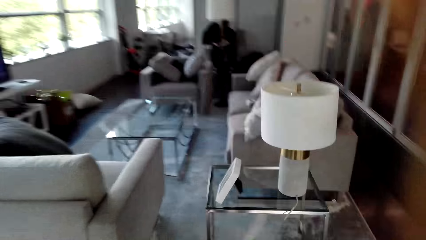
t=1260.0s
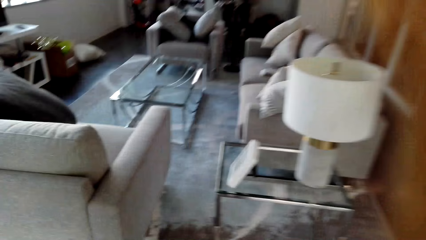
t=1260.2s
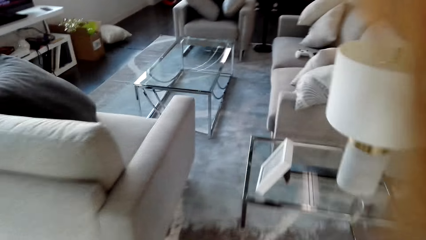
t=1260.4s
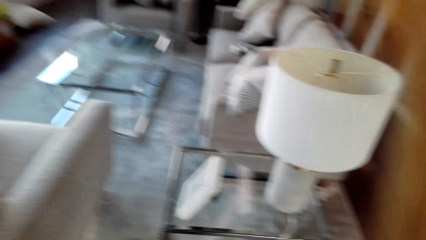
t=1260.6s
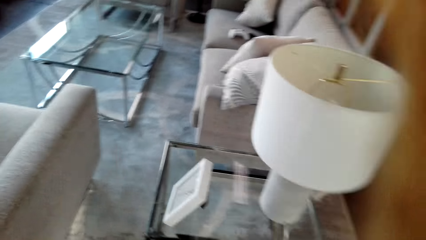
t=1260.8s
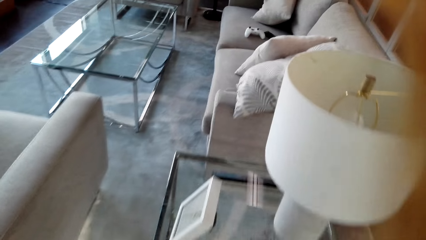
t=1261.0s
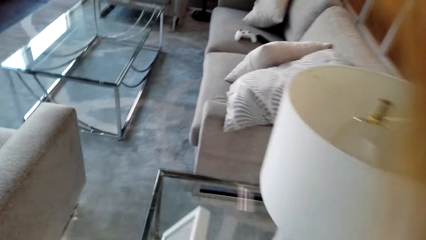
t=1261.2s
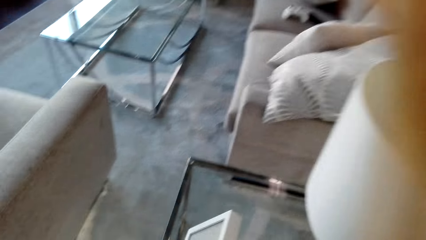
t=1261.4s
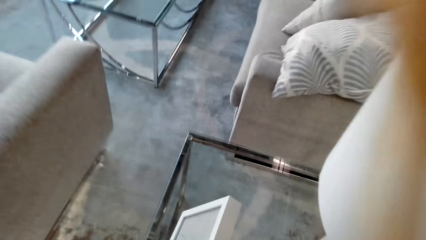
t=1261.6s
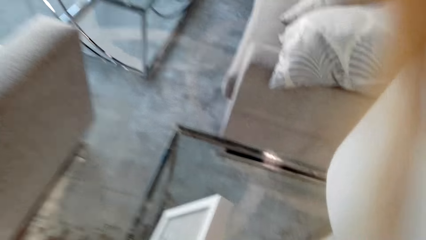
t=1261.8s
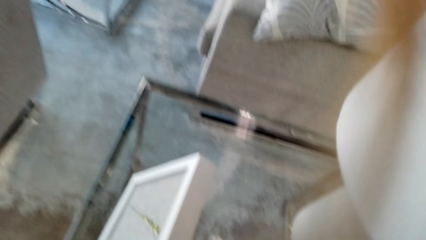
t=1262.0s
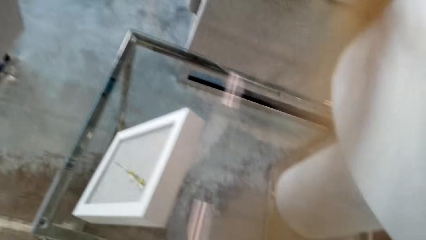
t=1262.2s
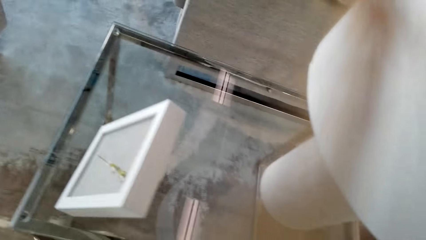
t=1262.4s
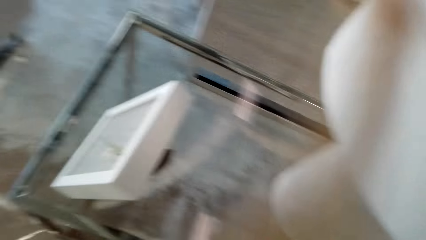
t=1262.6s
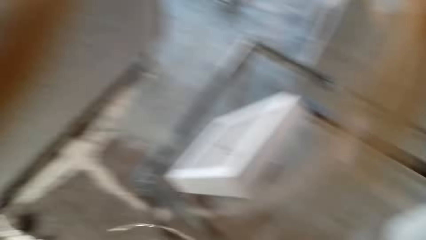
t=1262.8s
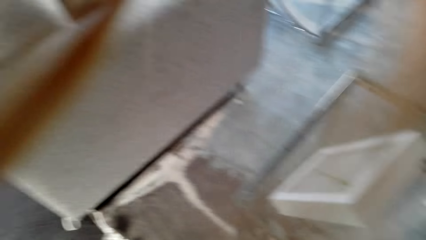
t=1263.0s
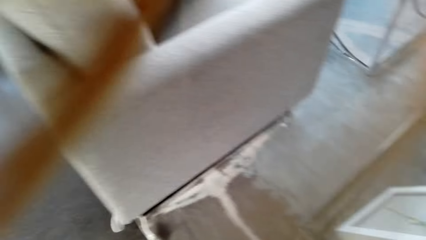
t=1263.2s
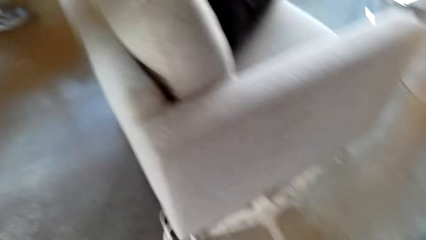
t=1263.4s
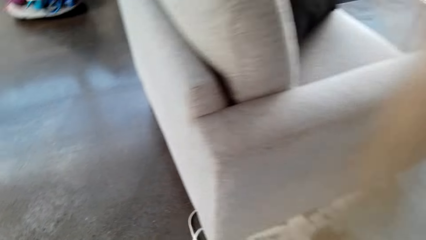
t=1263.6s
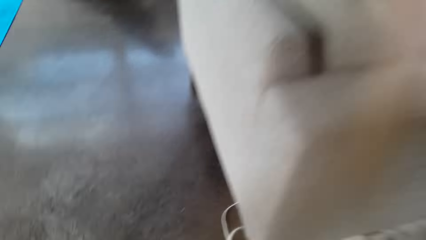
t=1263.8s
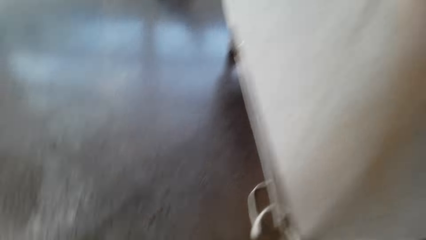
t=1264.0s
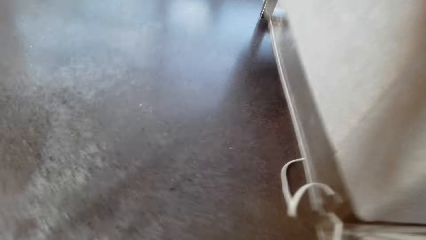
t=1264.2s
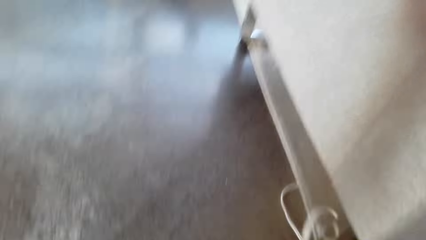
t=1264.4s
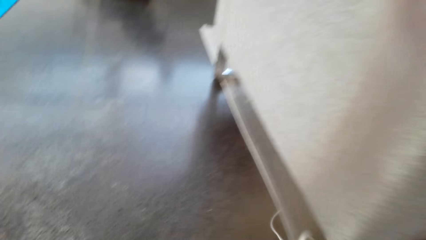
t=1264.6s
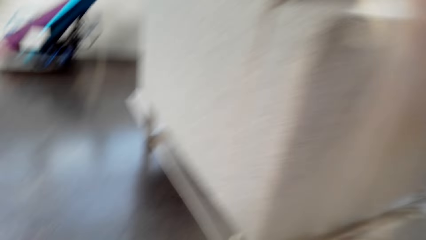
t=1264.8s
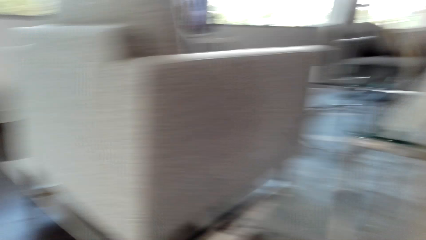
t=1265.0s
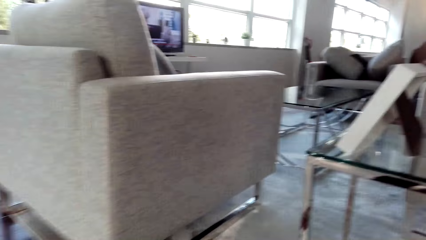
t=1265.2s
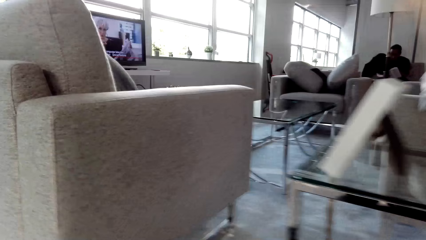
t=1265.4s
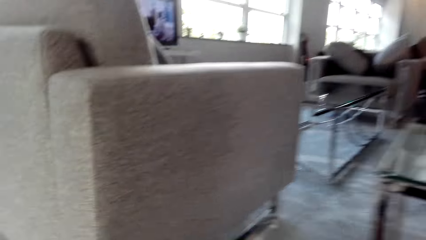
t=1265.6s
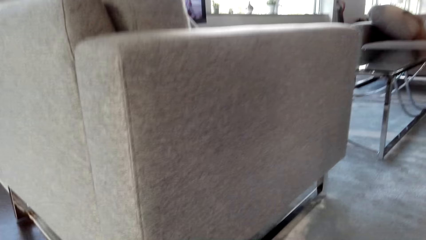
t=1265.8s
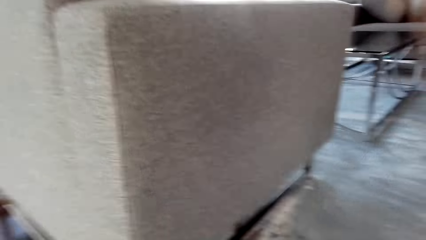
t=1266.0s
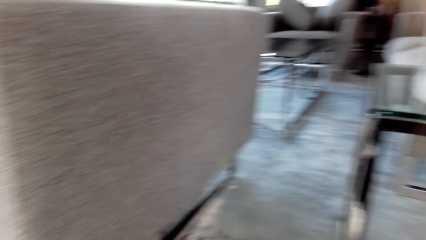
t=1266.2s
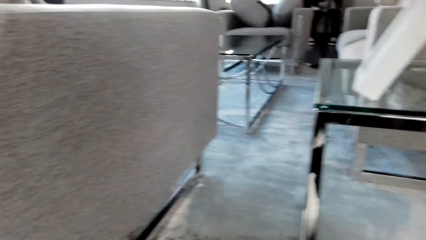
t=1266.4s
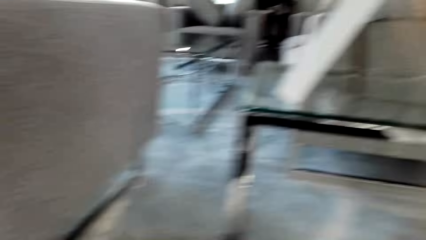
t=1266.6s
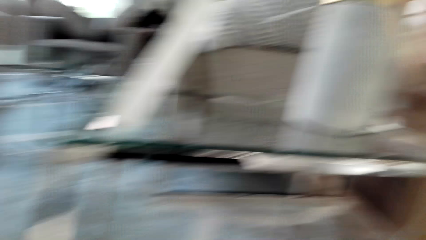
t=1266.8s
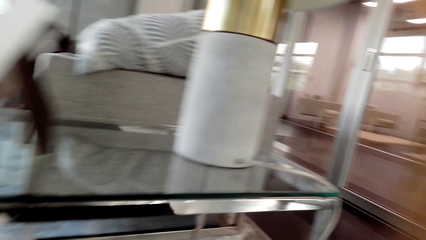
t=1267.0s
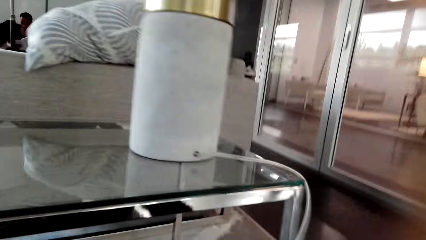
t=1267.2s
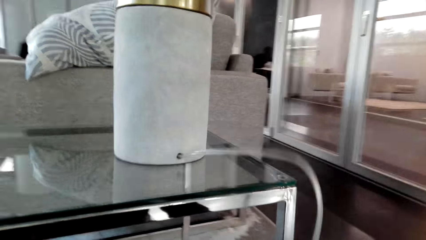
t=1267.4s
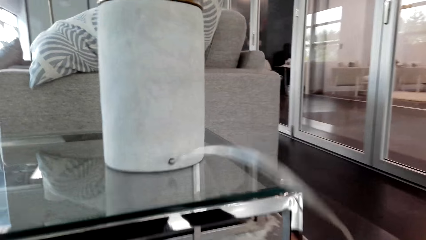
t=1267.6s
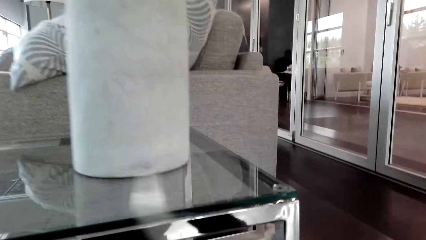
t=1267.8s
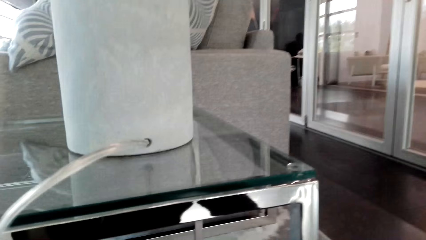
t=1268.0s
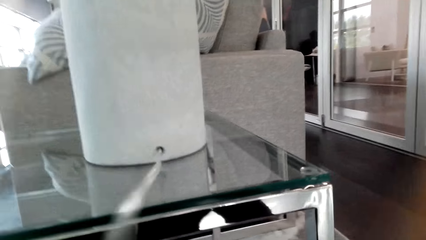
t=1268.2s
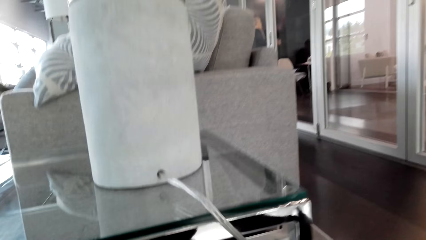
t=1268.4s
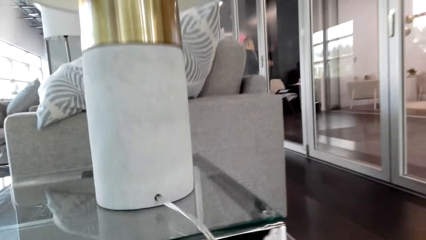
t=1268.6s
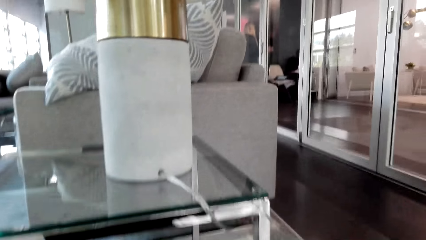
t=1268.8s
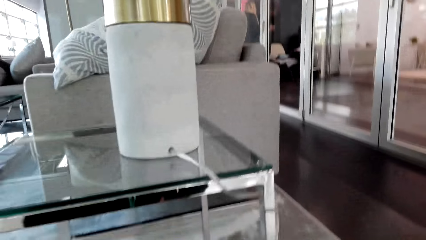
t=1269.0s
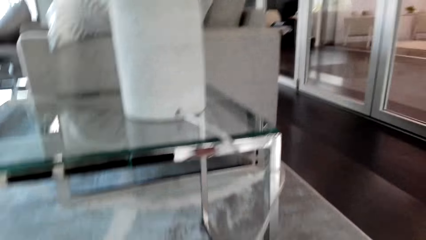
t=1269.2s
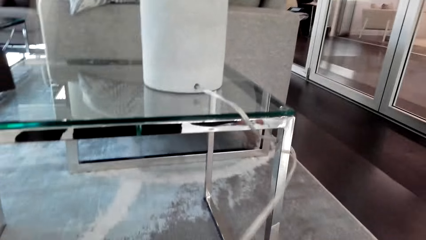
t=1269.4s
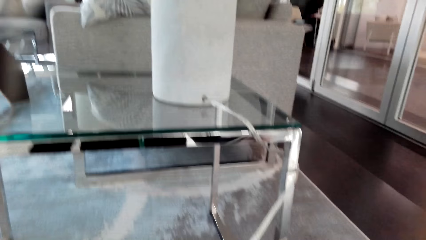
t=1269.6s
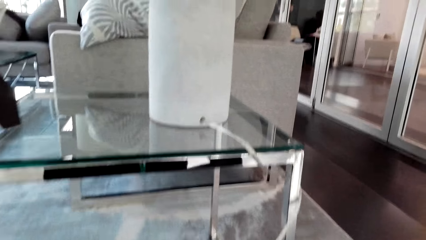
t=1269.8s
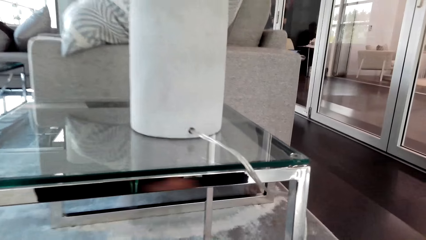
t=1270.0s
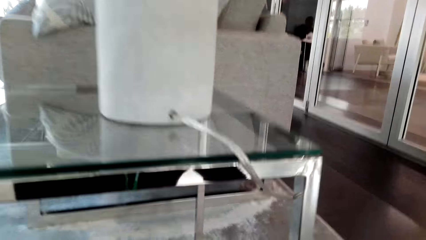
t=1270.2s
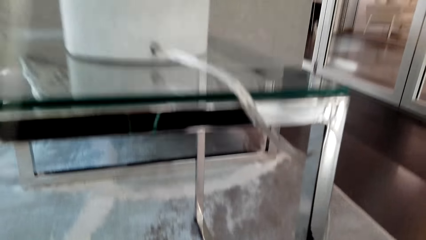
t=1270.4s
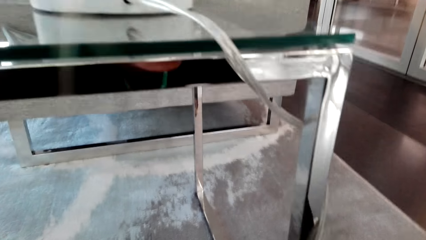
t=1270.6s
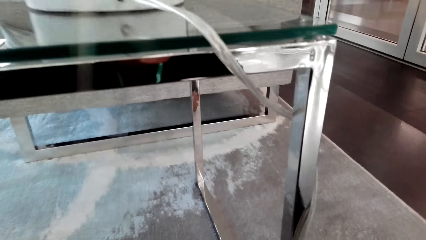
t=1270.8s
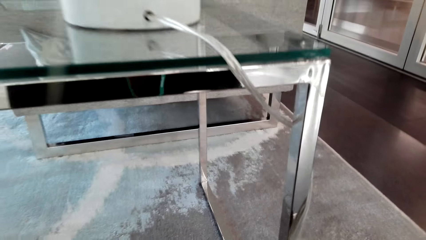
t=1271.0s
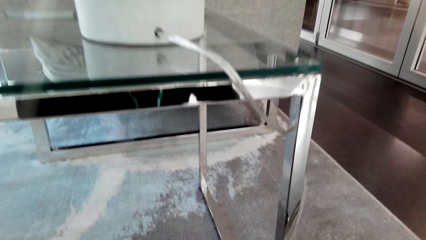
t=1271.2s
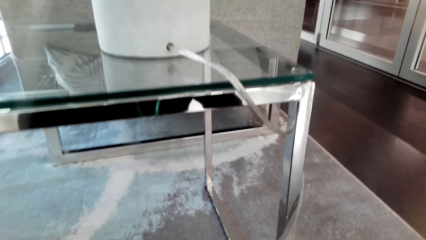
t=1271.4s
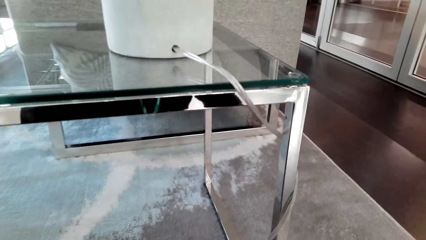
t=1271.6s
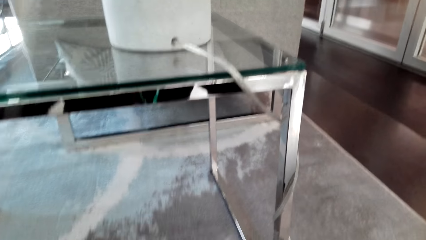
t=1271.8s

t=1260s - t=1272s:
The camera wearer looks around the house.

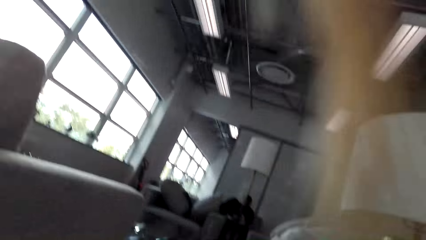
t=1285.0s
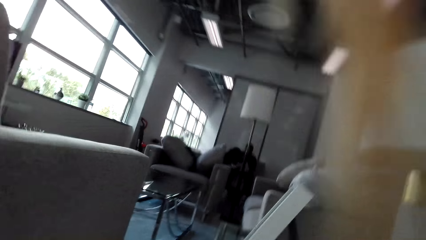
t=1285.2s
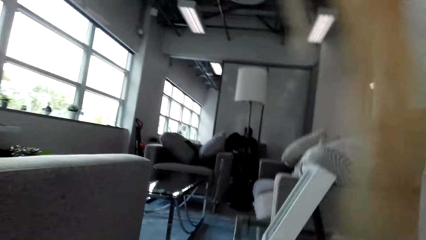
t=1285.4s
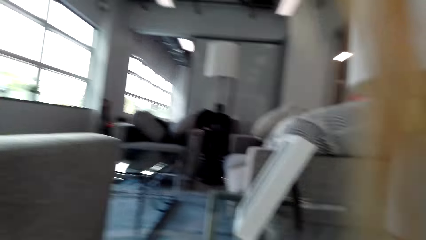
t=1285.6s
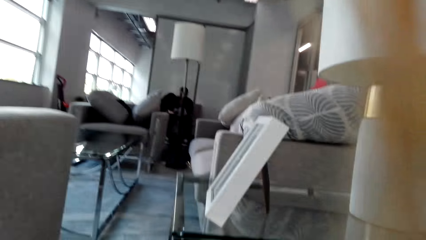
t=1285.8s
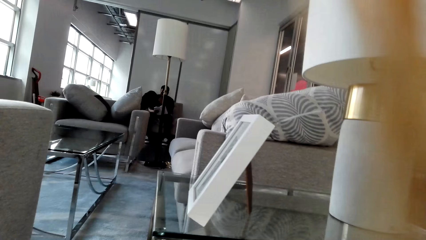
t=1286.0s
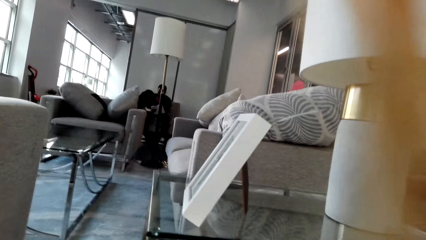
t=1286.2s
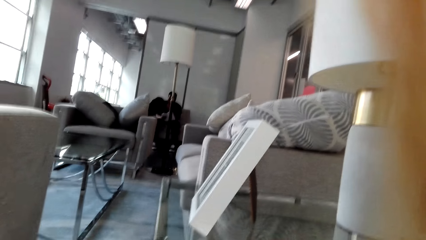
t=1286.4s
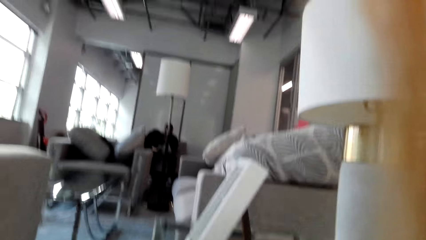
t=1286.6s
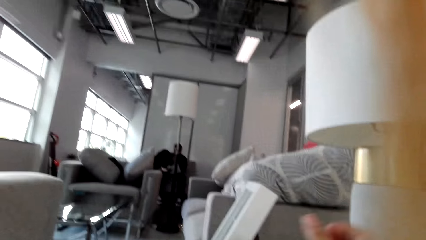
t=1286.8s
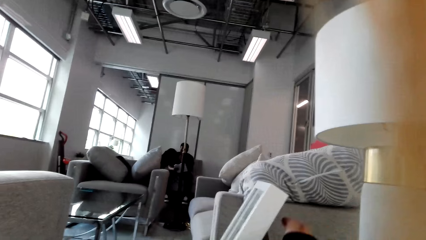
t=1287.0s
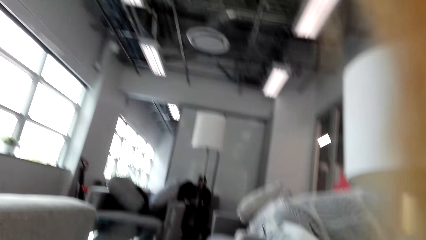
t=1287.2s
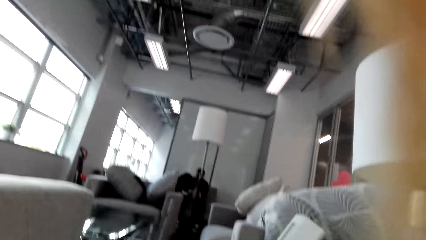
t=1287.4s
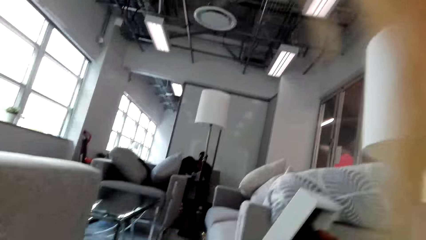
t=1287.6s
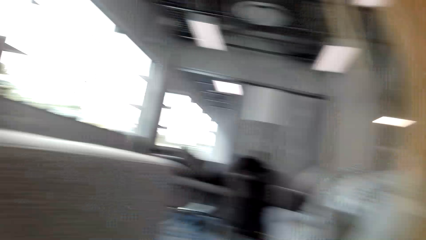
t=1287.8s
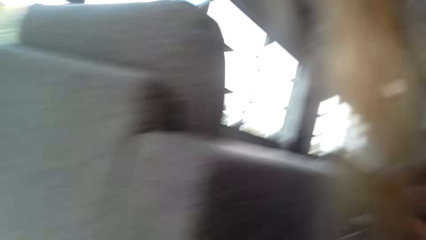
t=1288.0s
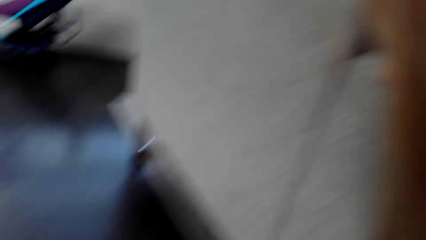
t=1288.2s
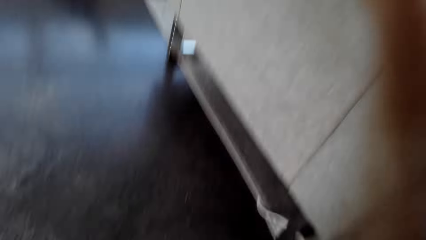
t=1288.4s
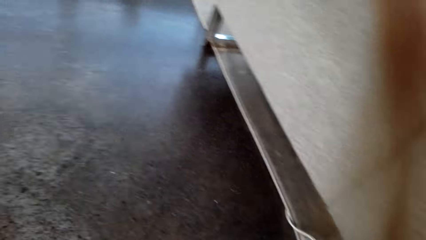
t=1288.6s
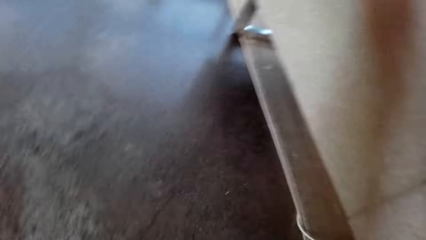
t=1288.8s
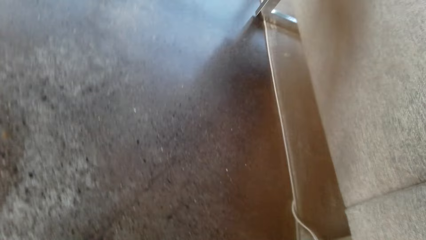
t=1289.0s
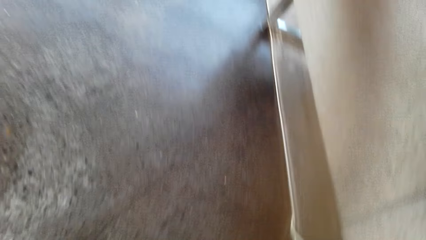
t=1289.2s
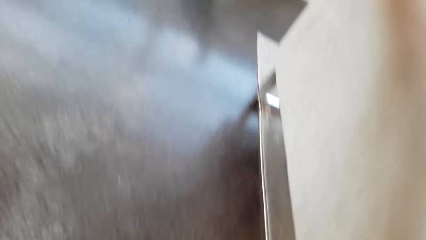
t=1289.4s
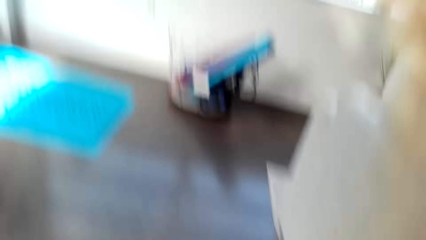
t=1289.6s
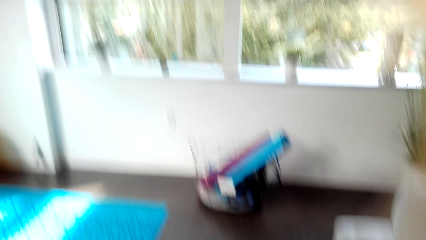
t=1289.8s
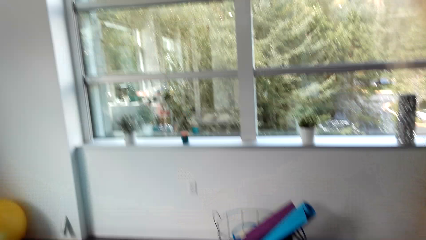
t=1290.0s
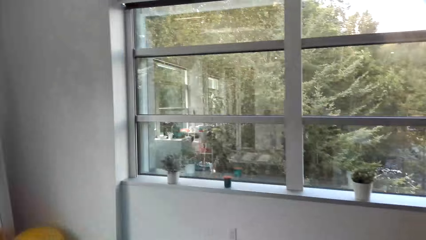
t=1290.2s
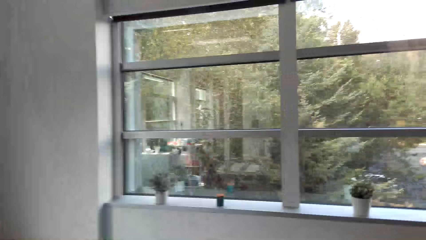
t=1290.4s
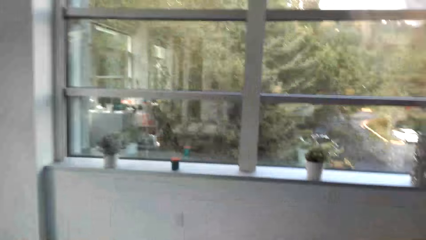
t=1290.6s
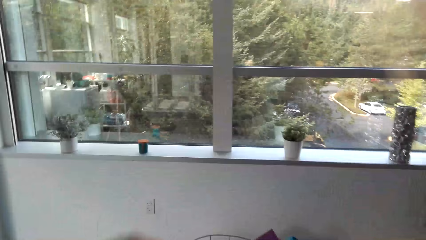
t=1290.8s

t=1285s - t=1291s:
The camera wearer watches the background.
